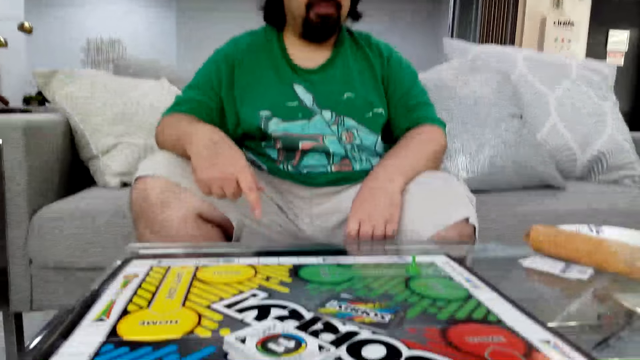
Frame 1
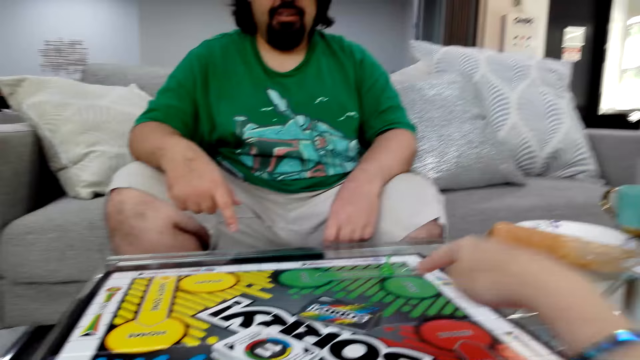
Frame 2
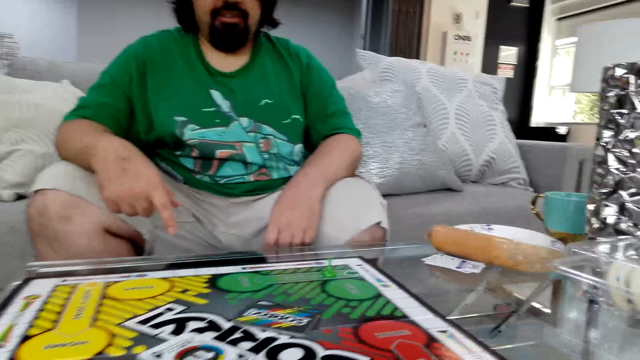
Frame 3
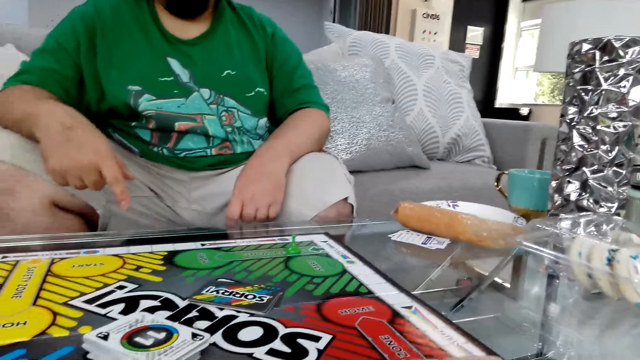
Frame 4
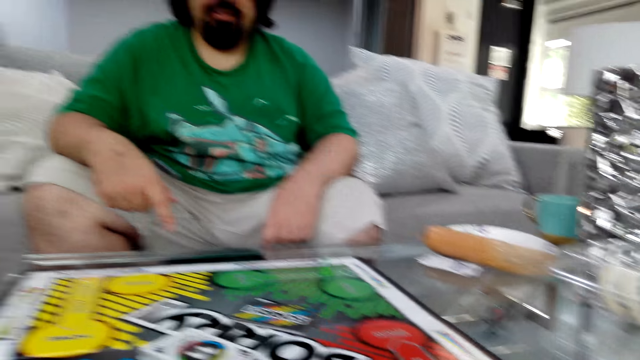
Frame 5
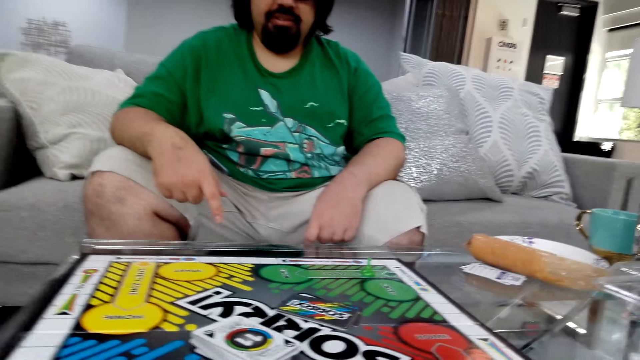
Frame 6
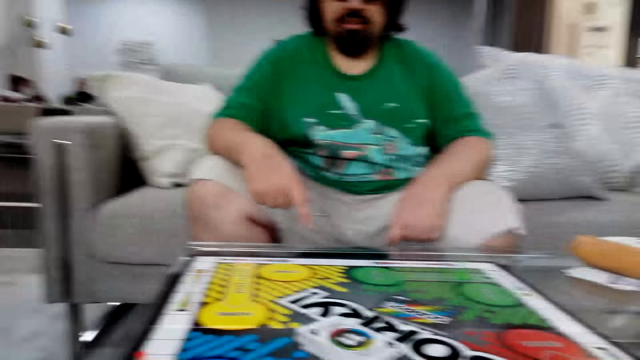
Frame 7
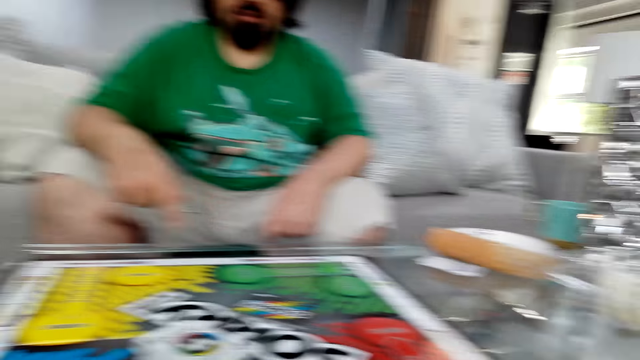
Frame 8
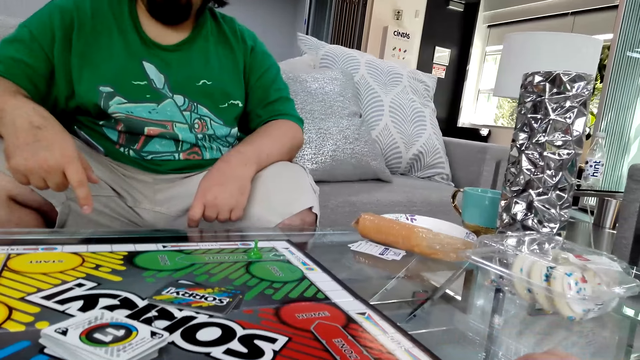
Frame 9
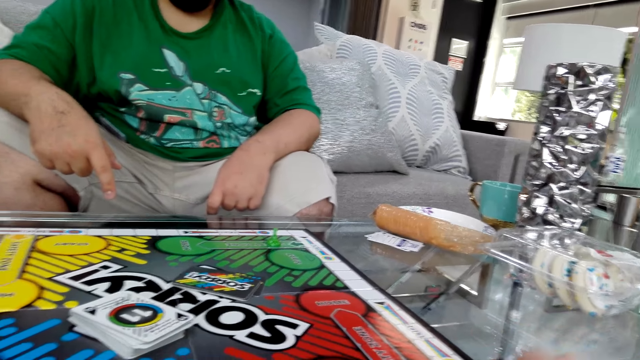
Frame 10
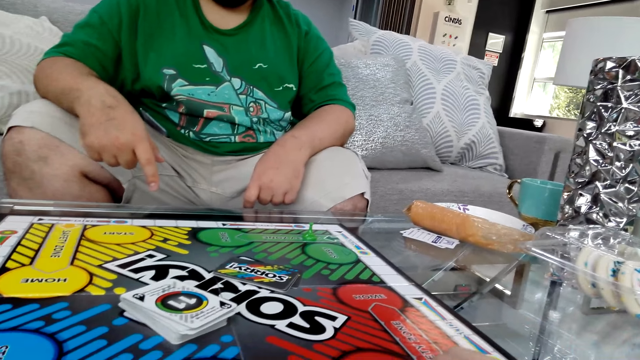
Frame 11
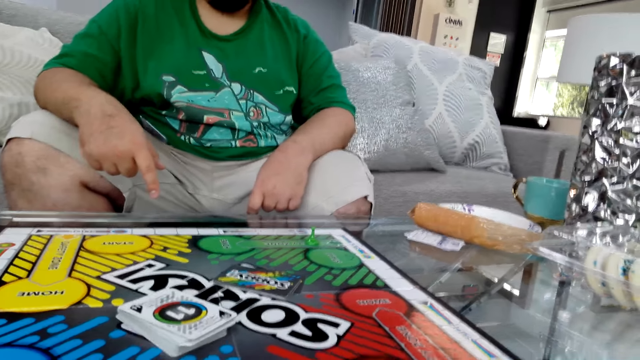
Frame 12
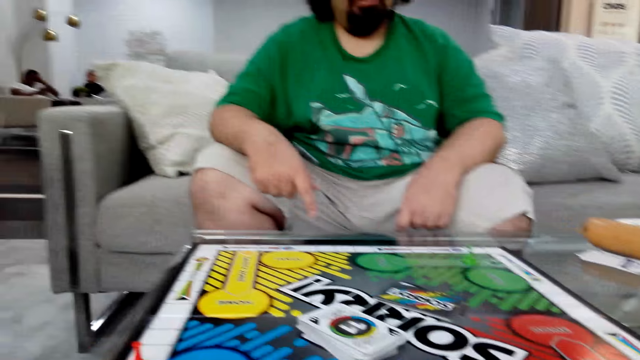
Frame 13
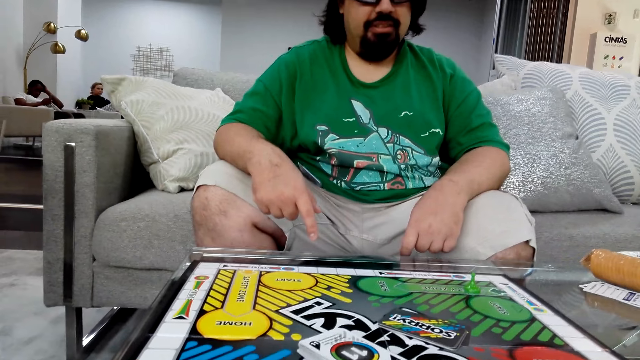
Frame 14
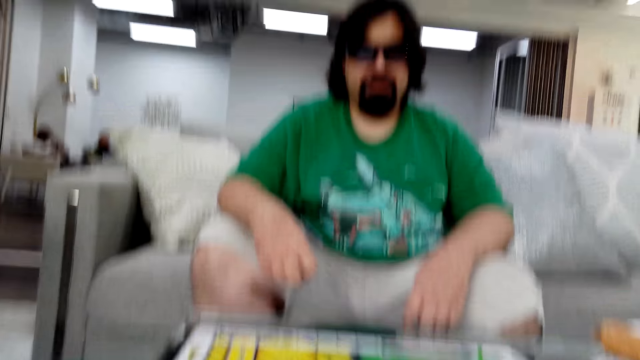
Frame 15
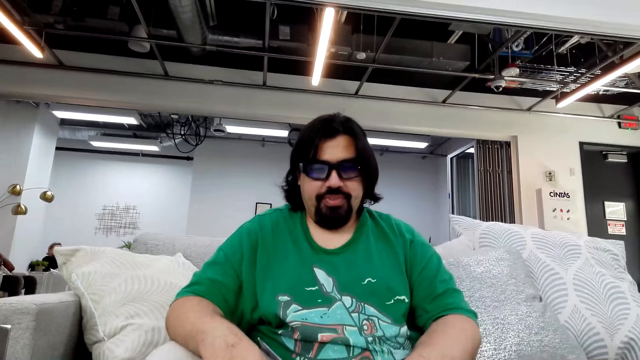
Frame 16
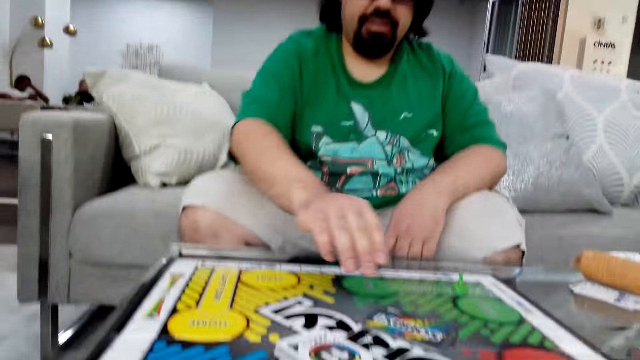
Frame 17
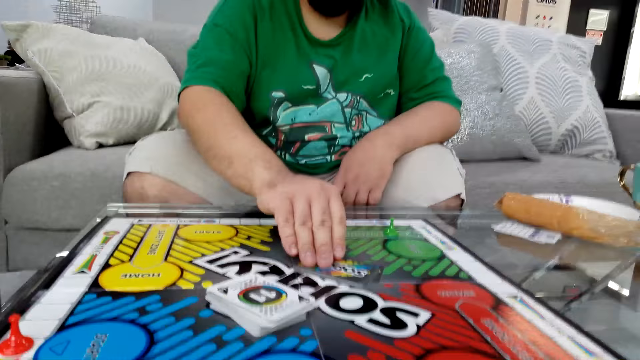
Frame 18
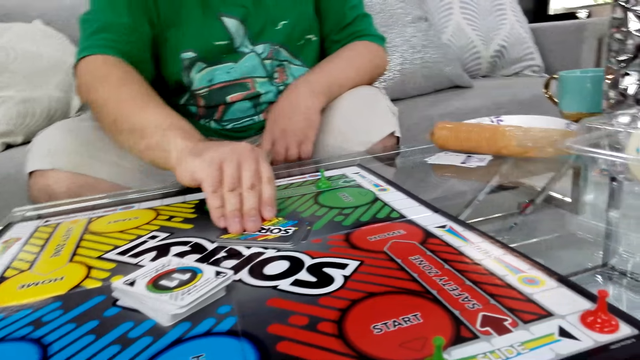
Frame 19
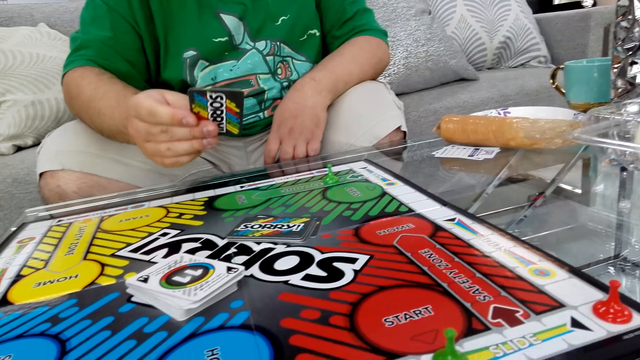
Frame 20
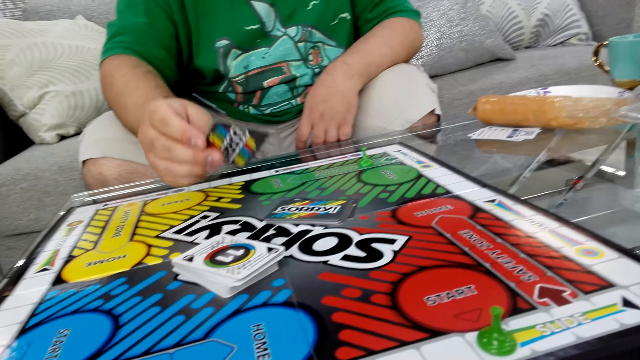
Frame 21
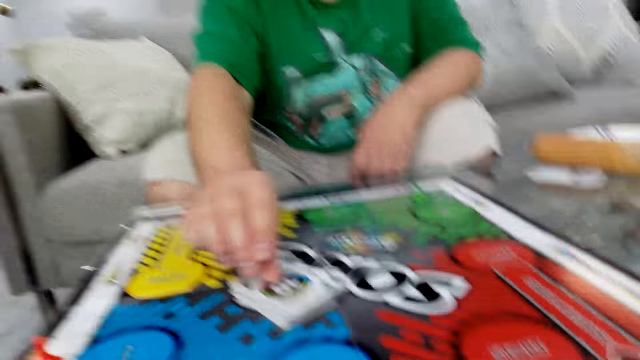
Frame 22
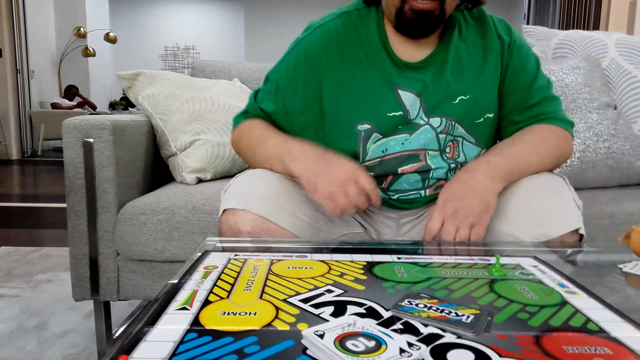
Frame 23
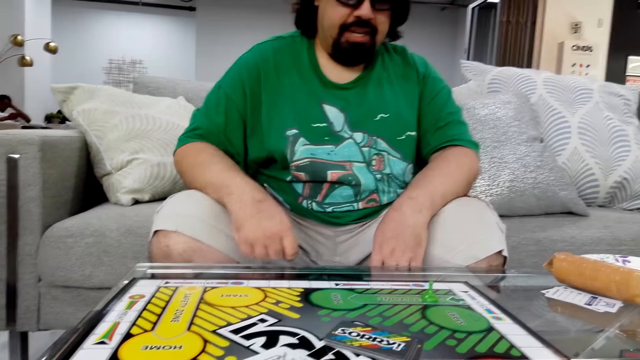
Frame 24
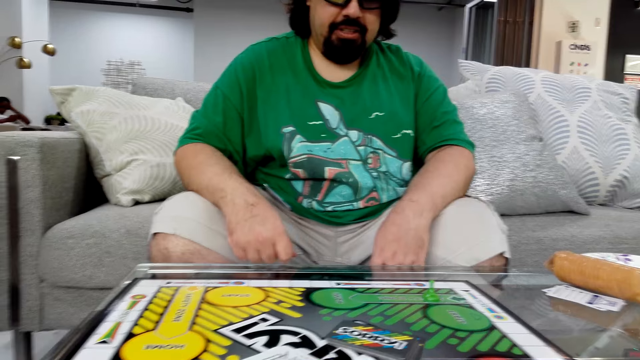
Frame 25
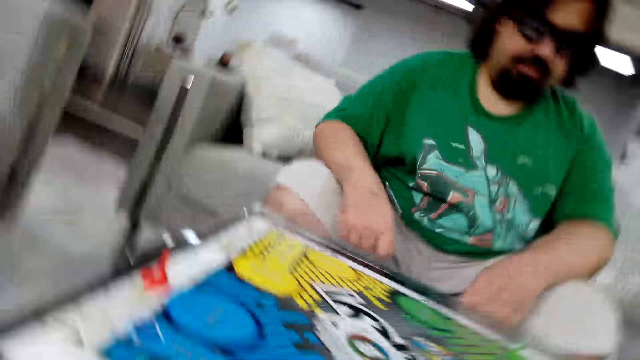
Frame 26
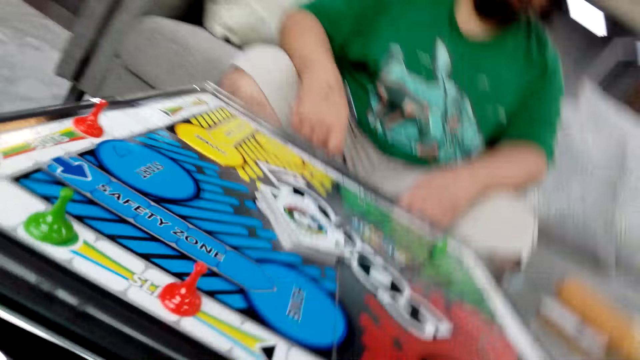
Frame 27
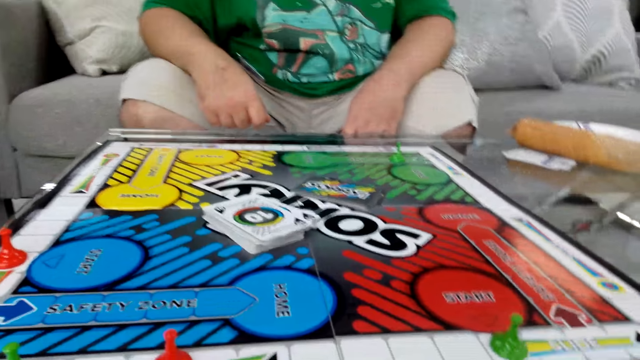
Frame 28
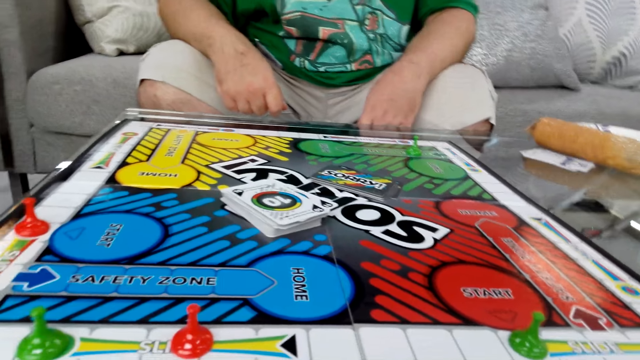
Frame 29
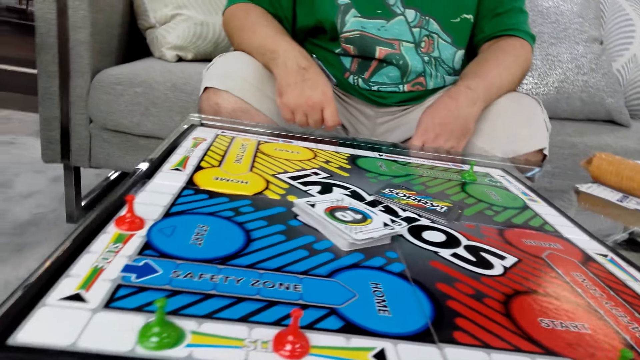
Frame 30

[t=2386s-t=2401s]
The camera wearer moves her hand. A man talks. The camera wearer moves dice on the board. She puts the dice on the board. She talks. The man picks up a poker card from the table. The man puts down the poker card on the board and reads instructions.

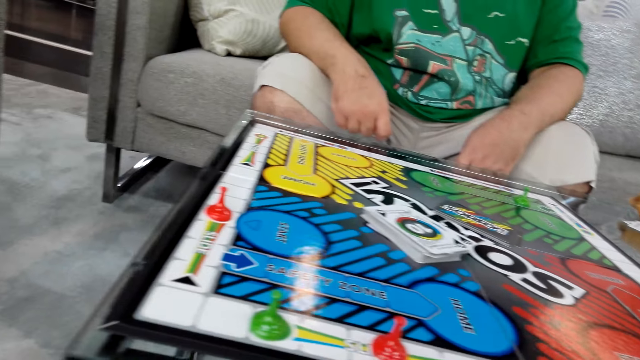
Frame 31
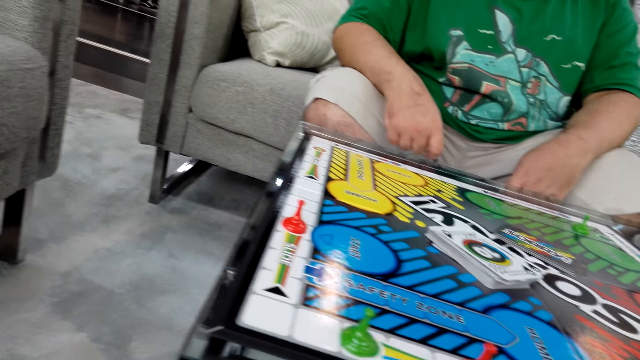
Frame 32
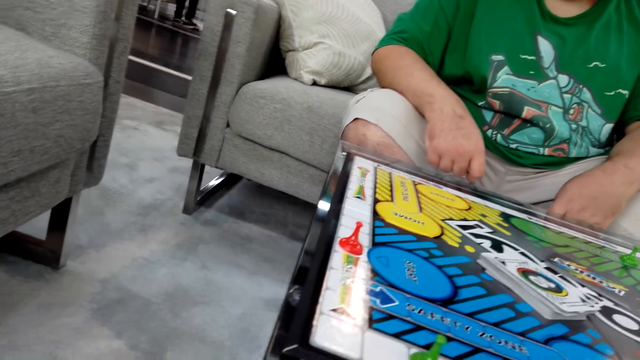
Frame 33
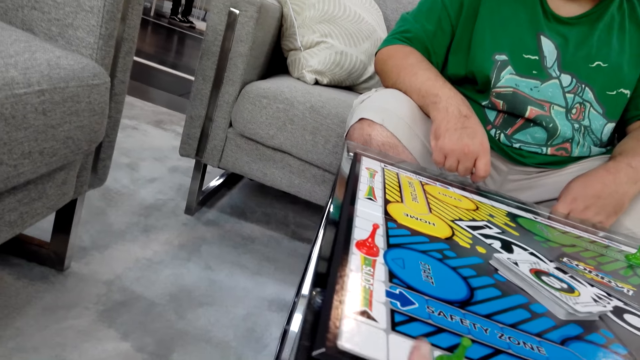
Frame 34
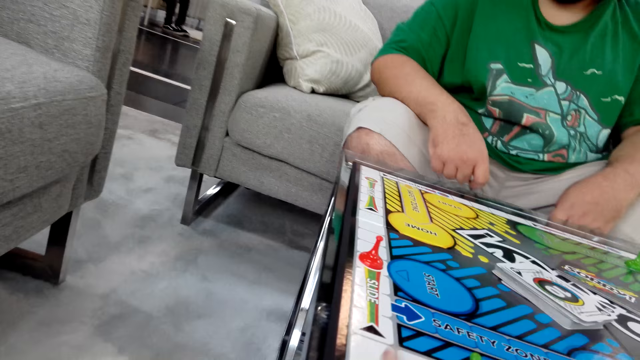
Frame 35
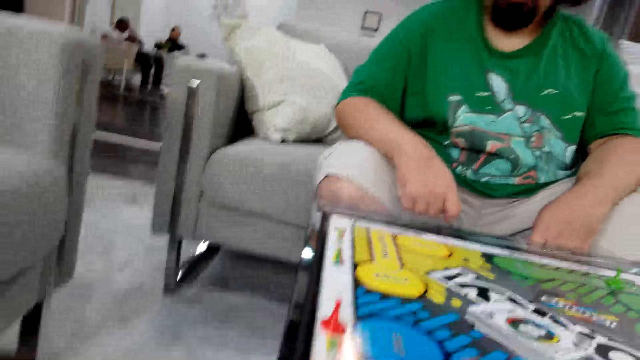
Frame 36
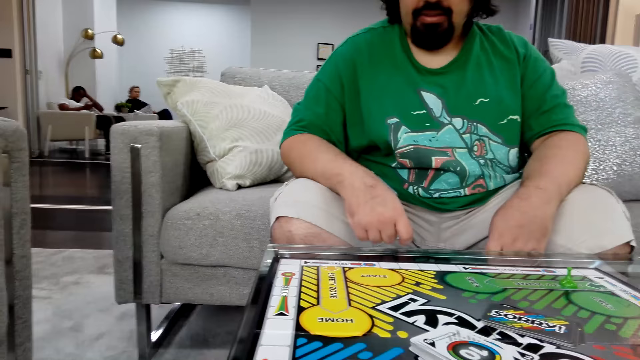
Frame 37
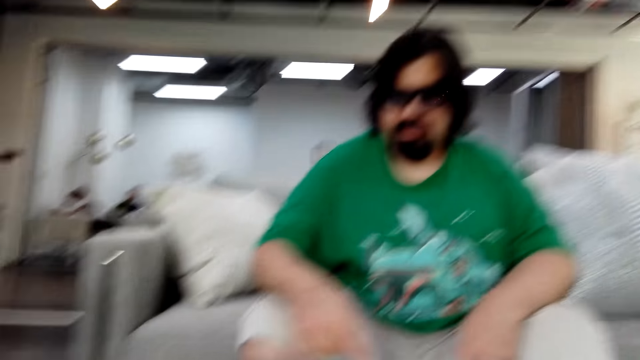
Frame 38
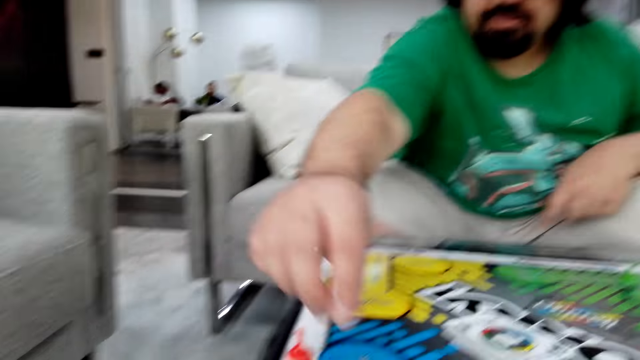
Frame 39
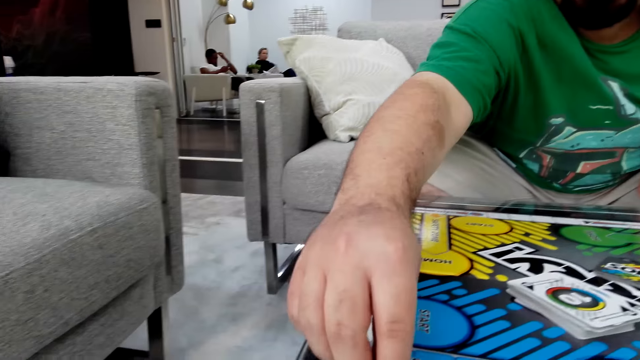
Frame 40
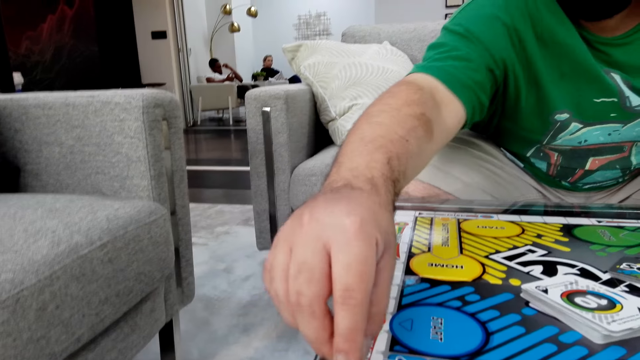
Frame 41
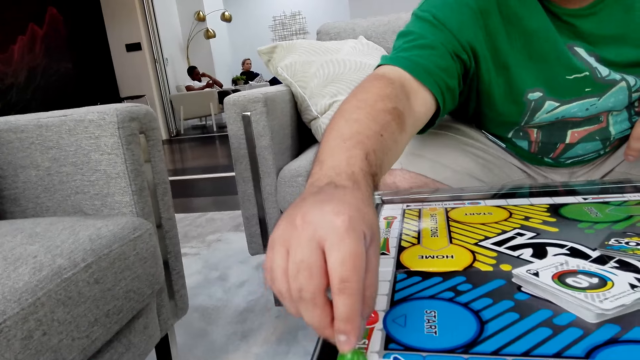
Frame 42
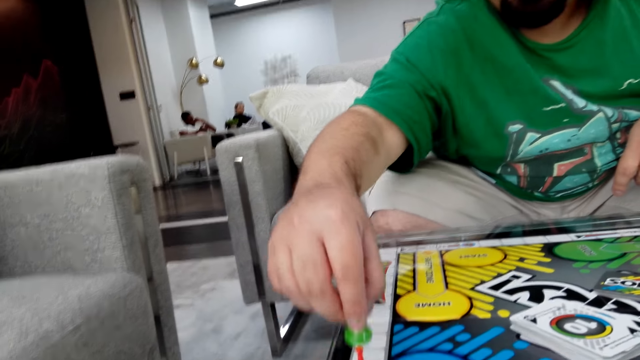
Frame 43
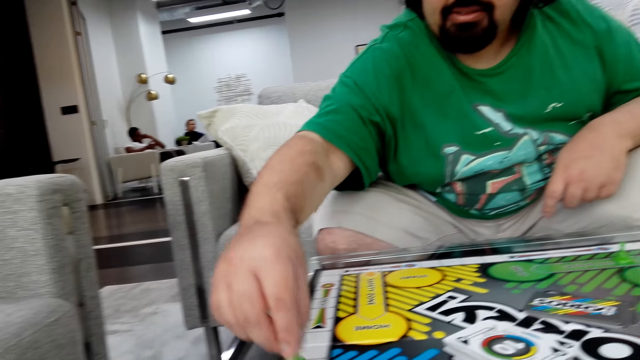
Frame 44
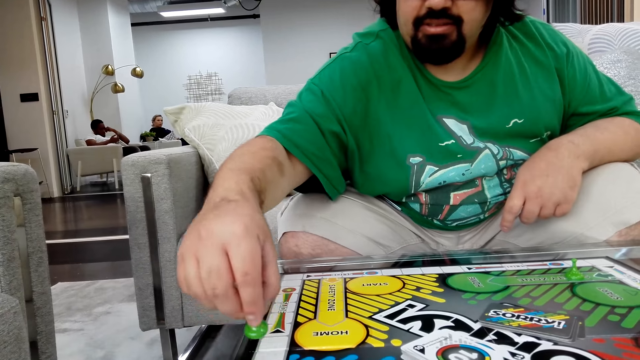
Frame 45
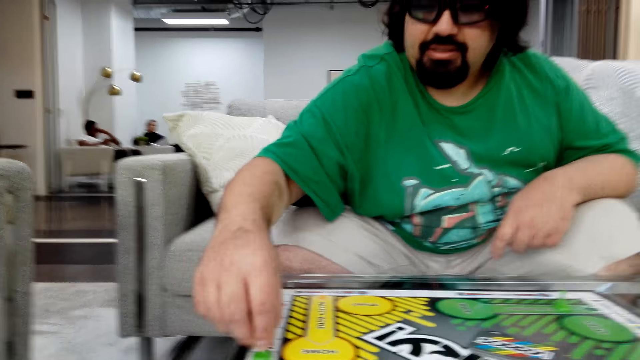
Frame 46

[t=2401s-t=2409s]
A man takes a dice. The man moves the dice on the board. The man holds the board game piece with his right hand.
